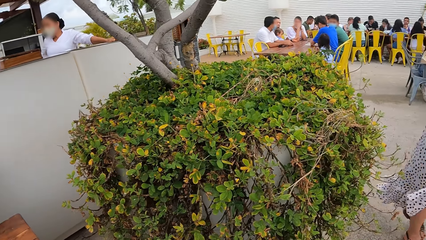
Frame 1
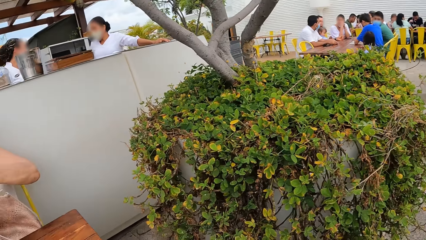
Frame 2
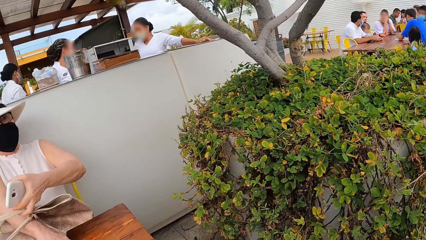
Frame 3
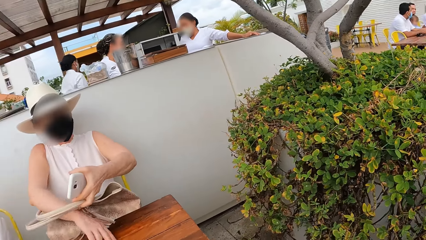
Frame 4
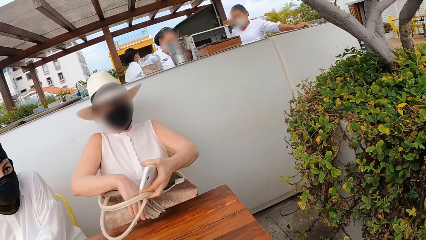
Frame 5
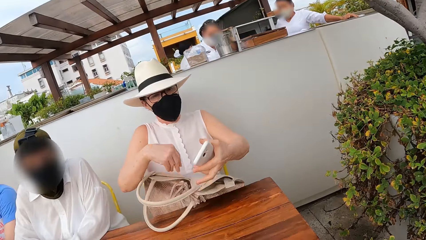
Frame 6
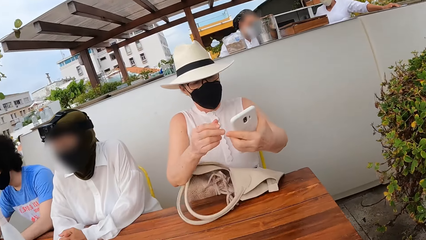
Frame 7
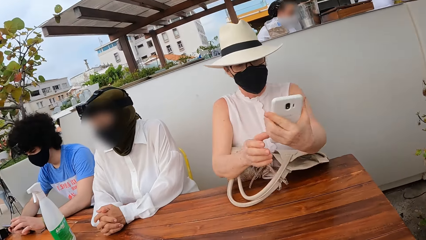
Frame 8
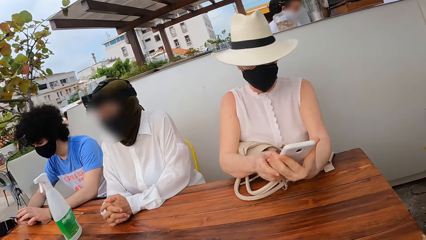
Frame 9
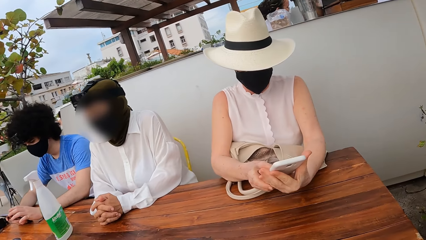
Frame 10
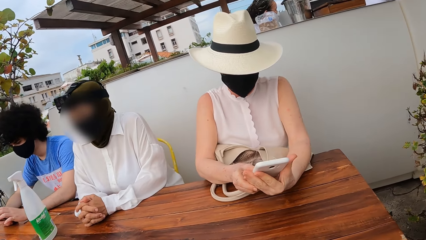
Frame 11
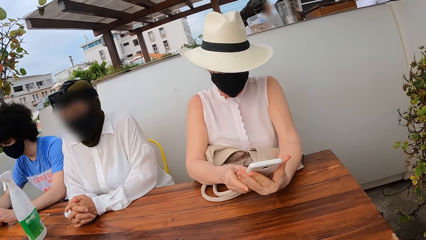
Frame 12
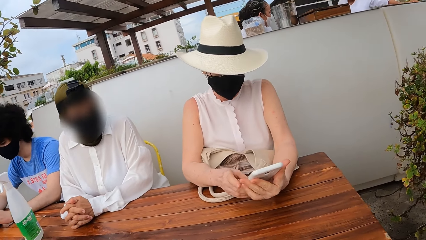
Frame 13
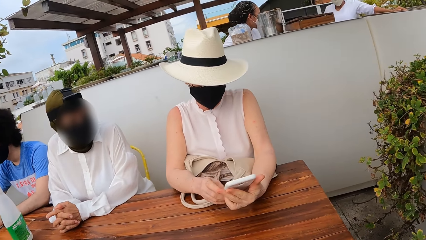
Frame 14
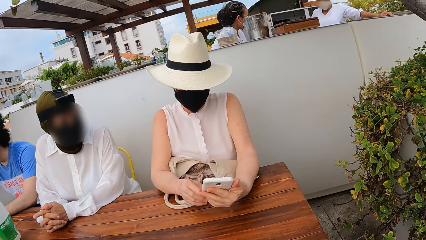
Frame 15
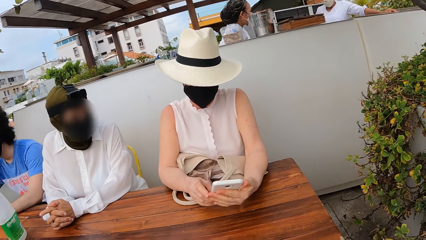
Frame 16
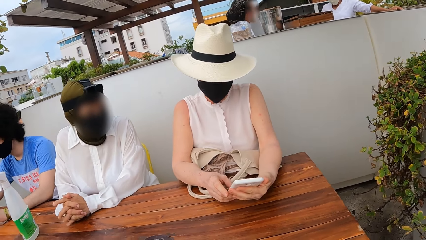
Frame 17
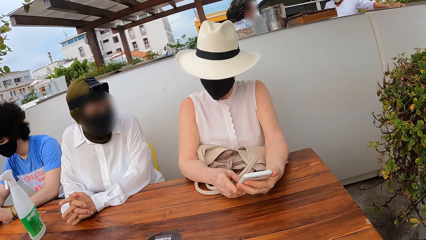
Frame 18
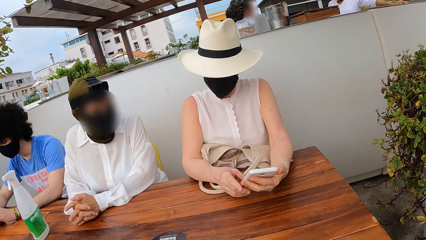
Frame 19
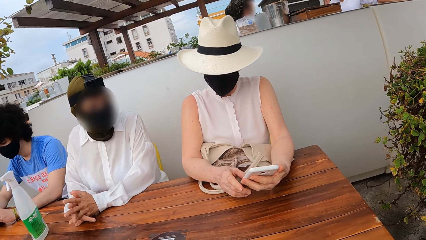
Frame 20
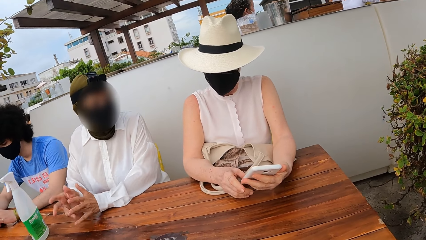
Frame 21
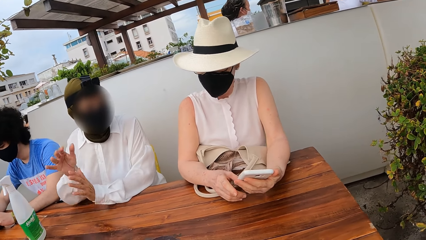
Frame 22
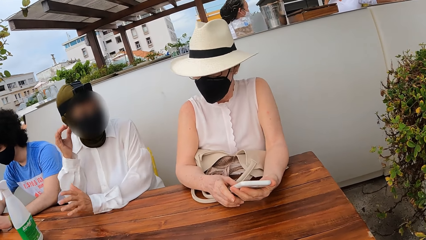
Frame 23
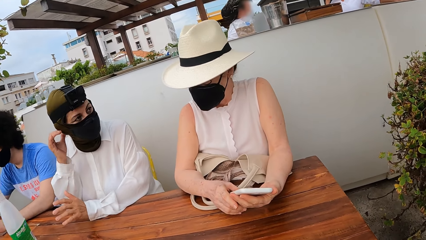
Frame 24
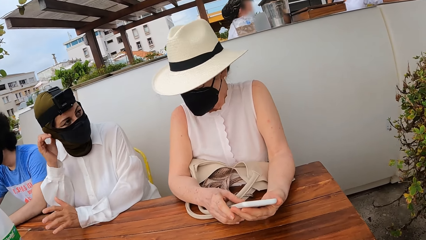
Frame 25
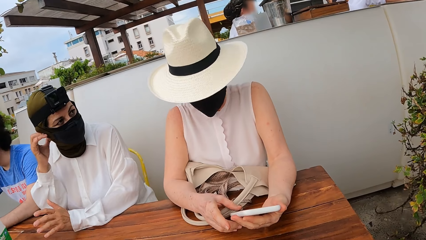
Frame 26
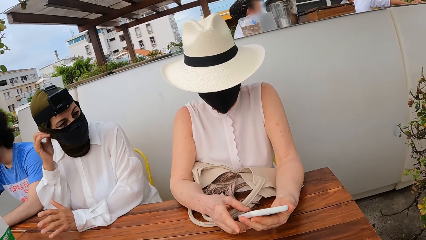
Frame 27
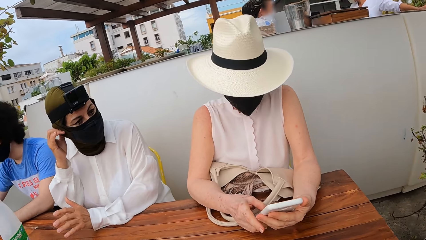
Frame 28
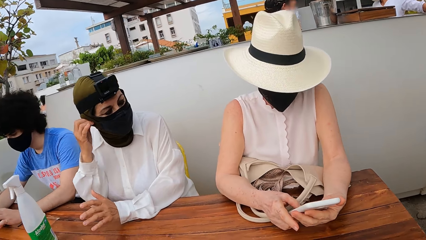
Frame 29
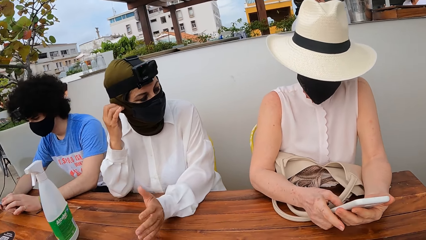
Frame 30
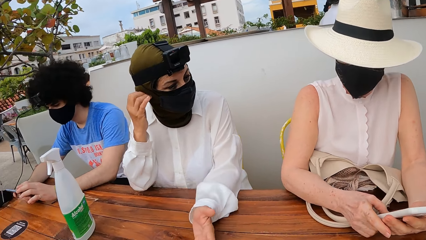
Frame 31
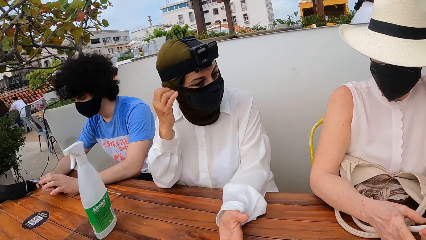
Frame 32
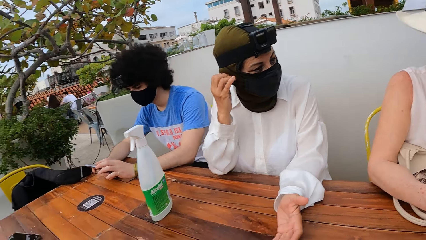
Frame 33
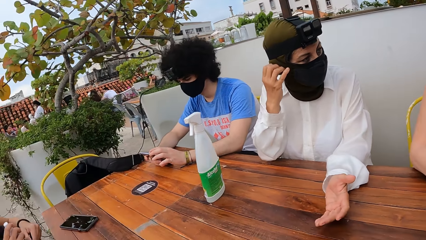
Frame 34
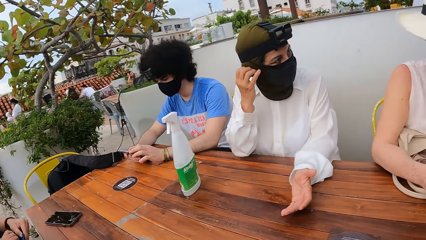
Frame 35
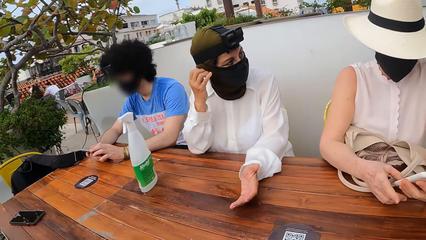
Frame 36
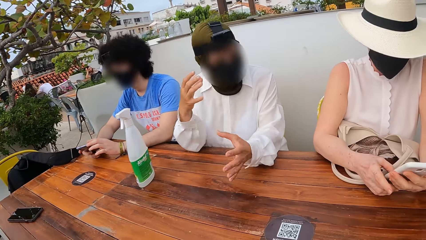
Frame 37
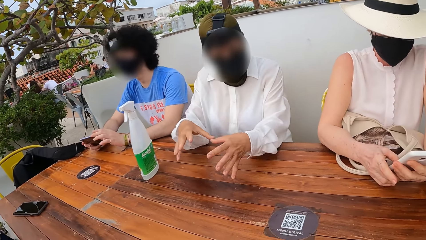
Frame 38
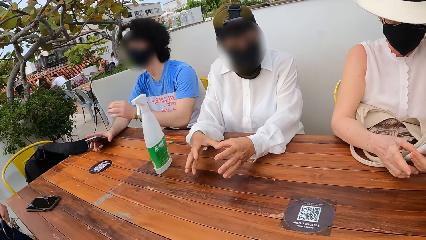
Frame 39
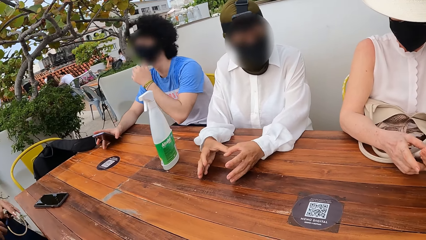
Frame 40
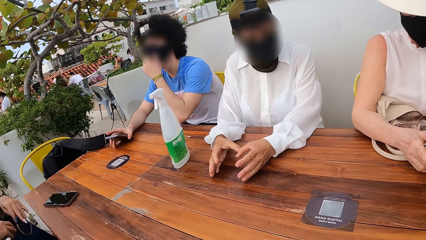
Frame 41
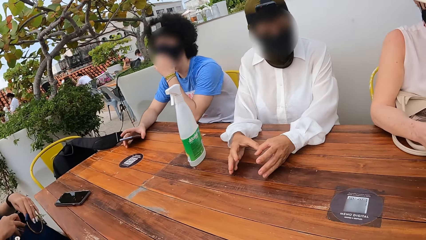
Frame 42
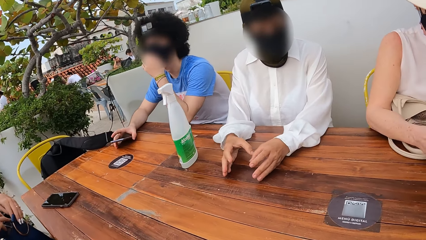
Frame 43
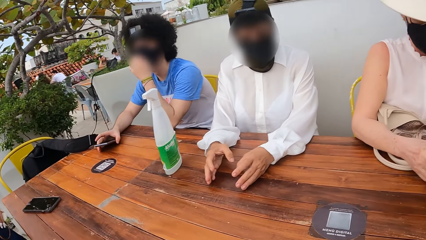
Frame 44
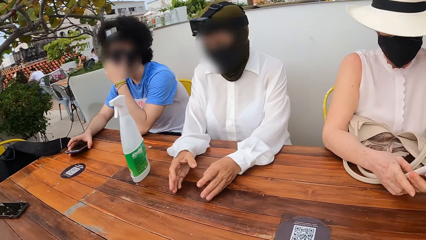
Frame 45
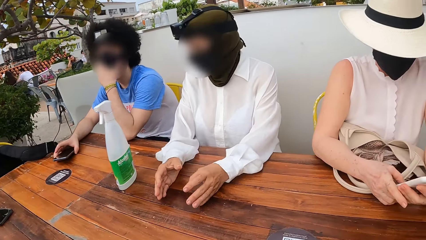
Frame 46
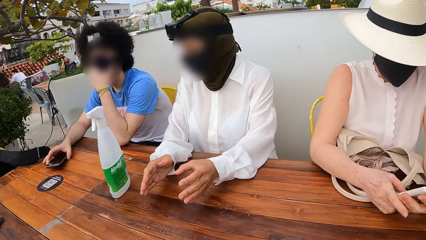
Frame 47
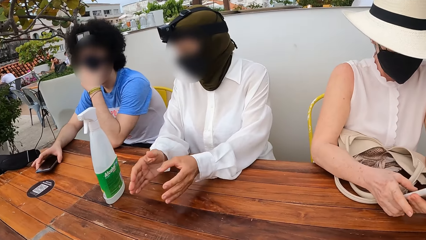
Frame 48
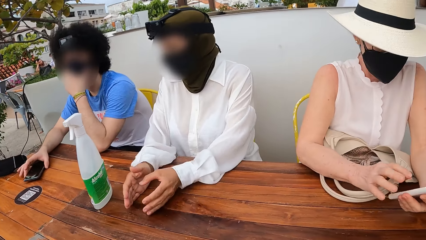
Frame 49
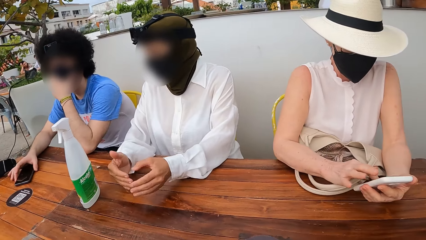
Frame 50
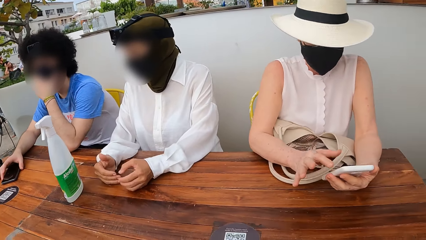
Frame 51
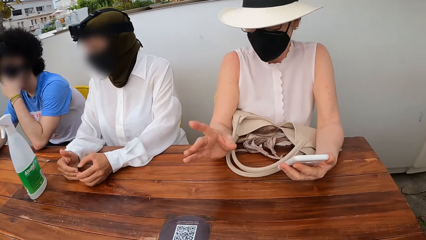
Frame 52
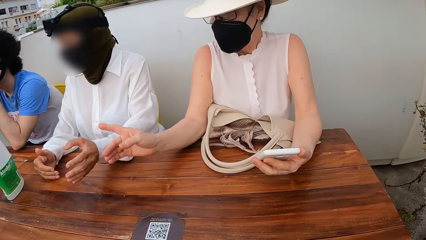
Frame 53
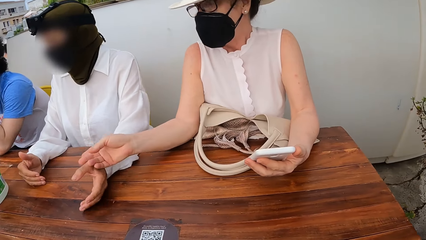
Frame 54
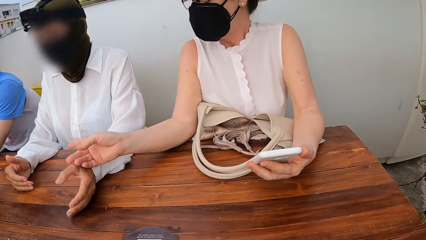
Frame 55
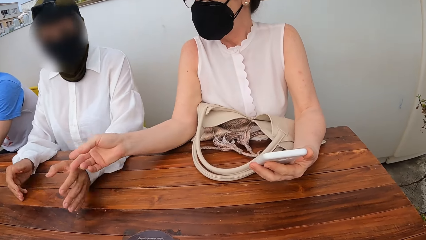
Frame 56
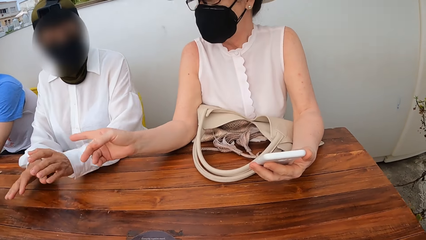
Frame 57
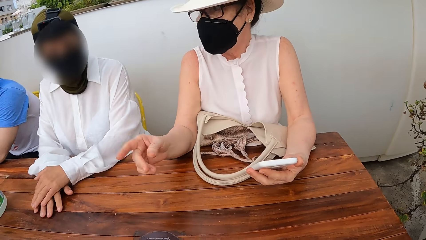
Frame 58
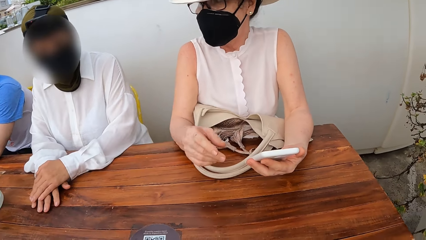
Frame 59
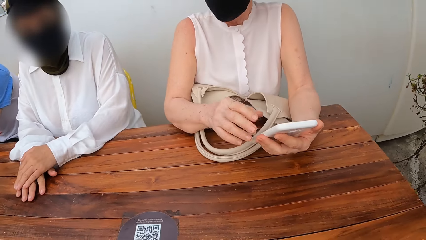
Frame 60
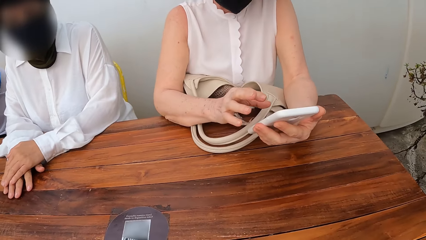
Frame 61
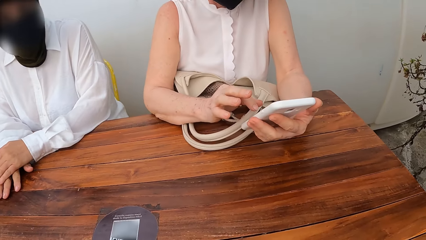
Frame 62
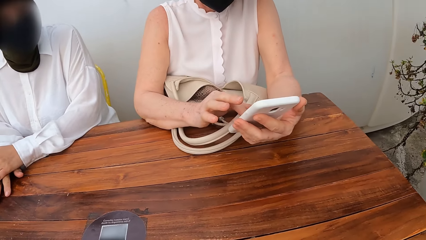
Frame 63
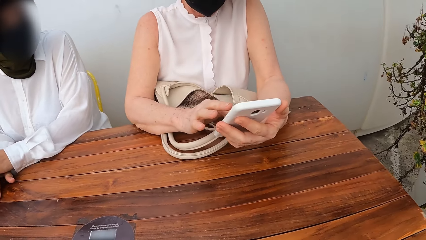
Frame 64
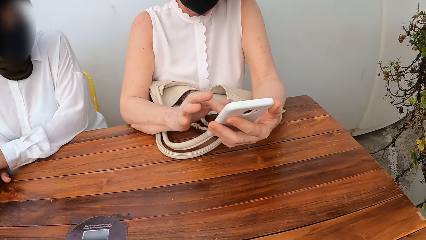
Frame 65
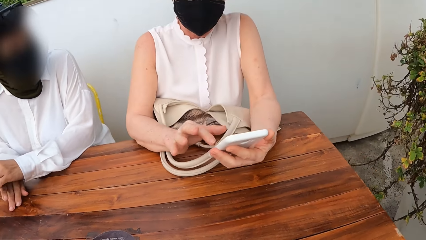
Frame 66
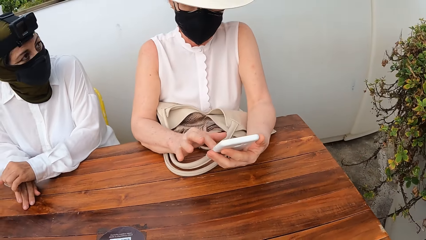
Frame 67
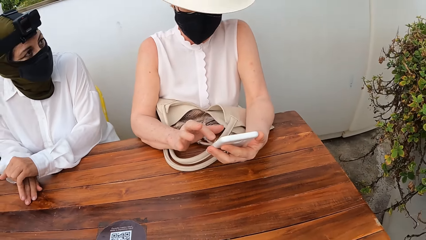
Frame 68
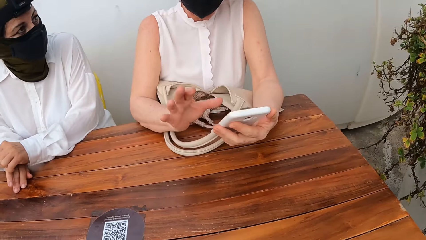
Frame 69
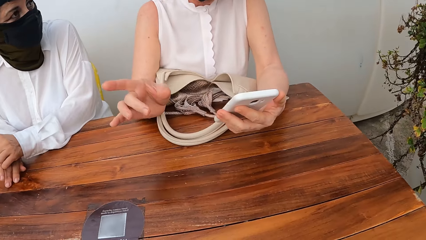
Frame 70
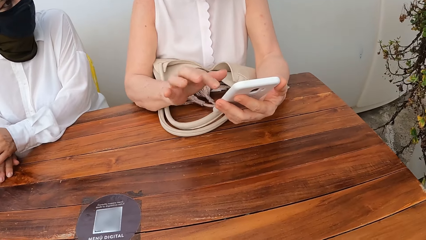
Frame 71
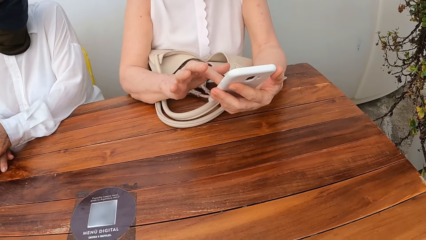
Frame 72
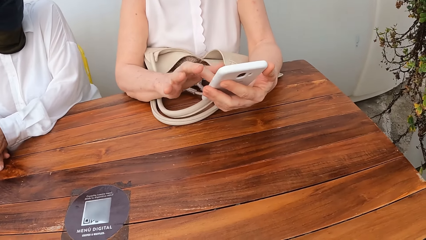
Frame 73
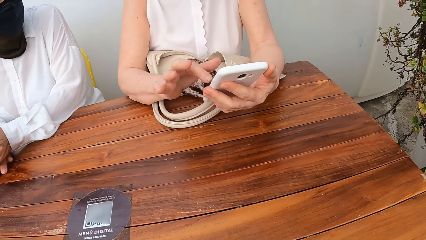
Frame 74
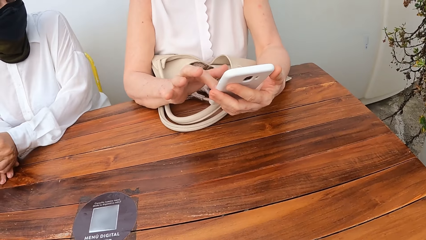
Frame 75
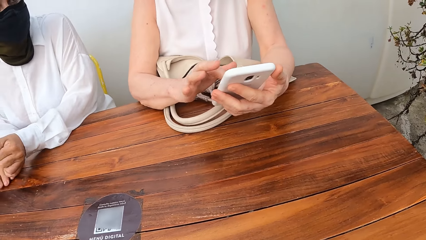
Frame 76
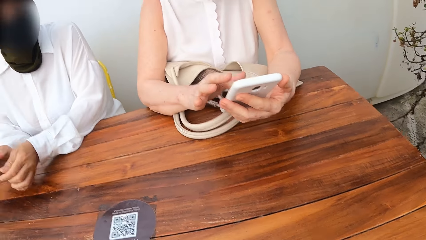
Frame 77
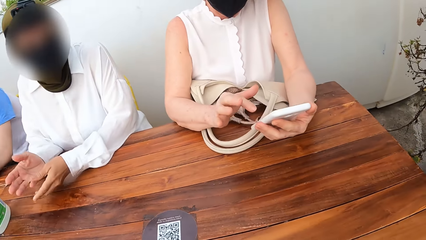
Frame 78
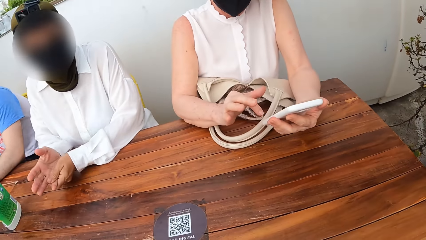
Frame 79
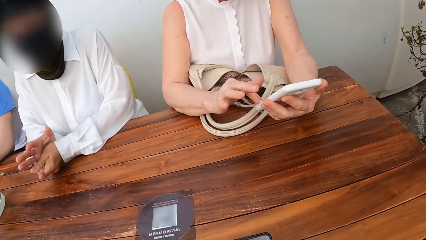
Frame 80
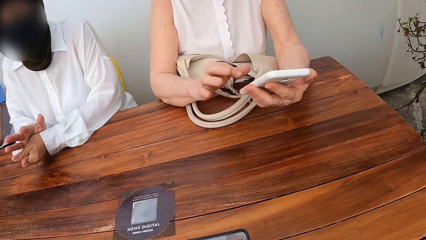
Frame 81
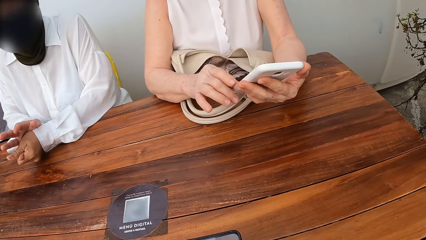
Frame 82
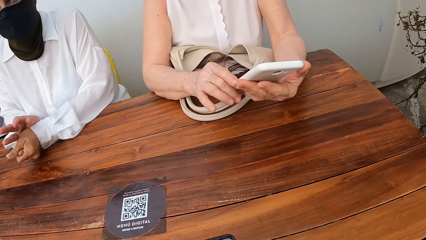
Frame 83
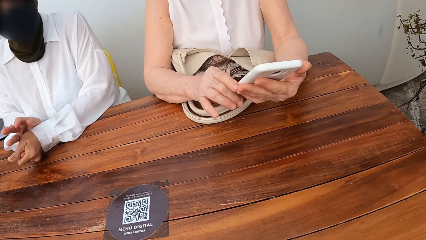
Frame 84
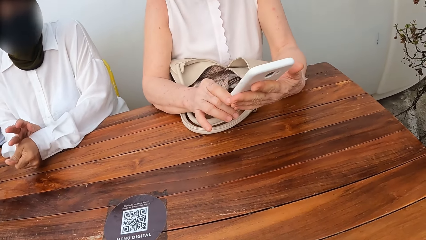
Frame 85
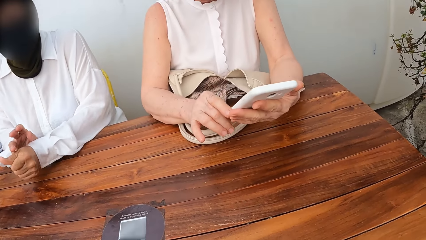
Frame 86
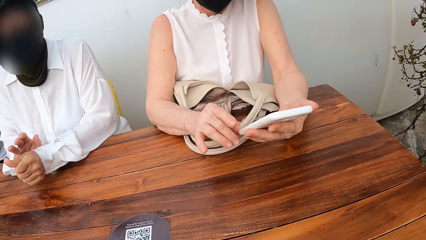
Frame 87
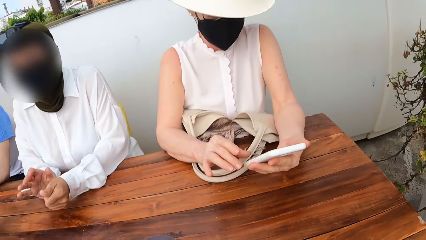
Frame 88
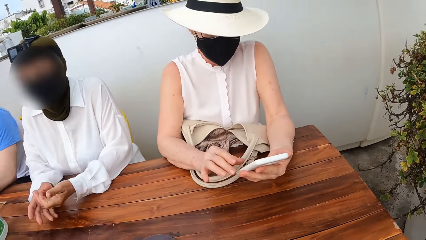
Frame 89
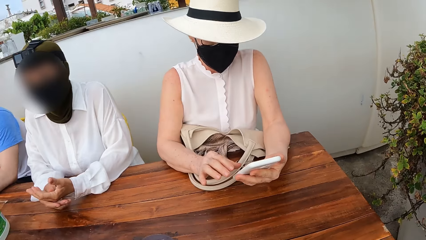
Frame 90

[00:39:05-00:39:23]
The camera wearer stares at a woman. They stare at another woman. The first woman uses the phone.
